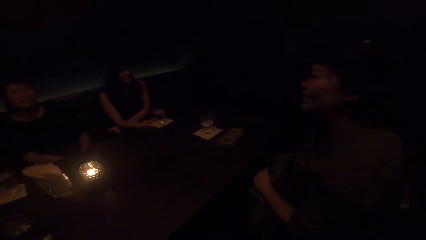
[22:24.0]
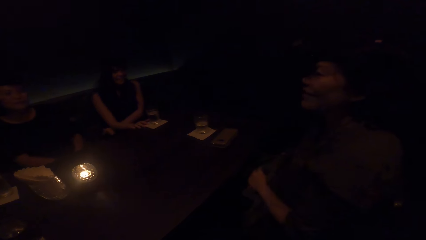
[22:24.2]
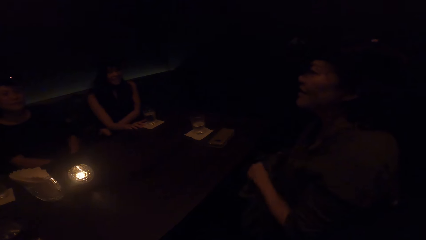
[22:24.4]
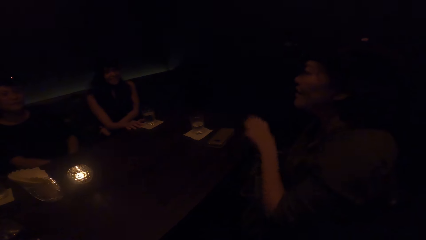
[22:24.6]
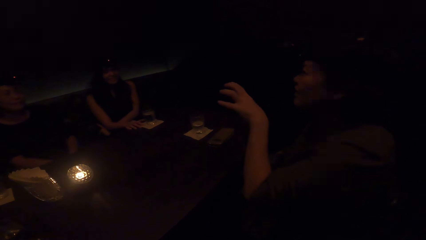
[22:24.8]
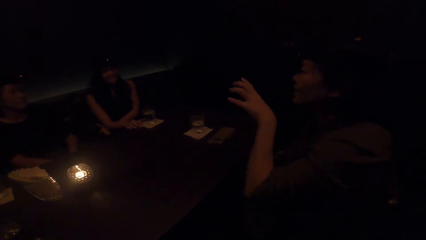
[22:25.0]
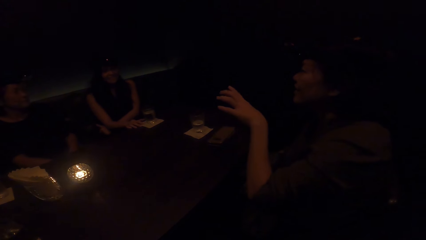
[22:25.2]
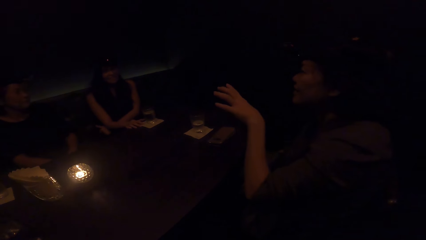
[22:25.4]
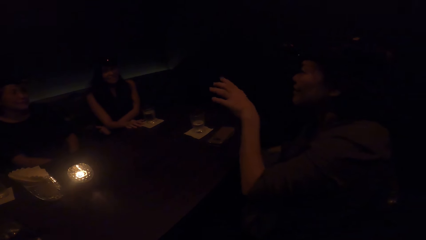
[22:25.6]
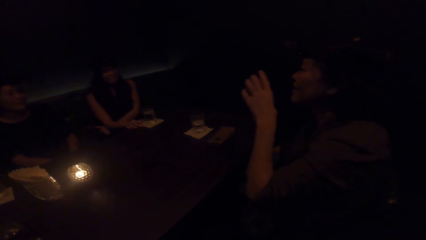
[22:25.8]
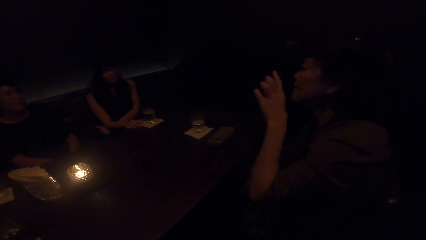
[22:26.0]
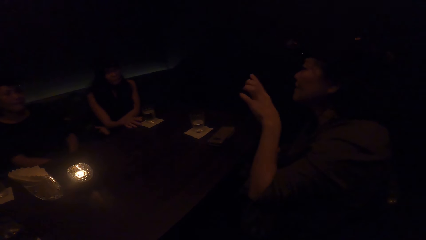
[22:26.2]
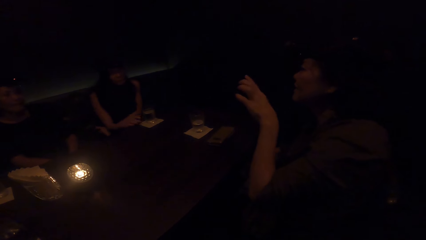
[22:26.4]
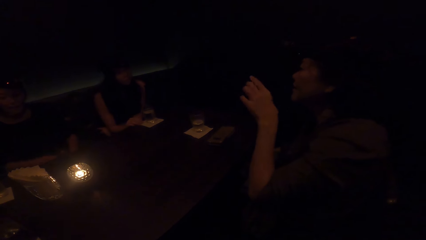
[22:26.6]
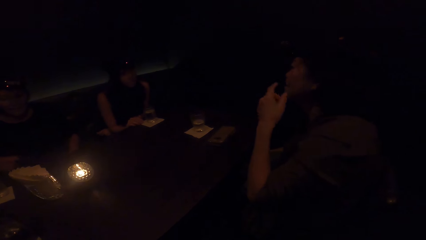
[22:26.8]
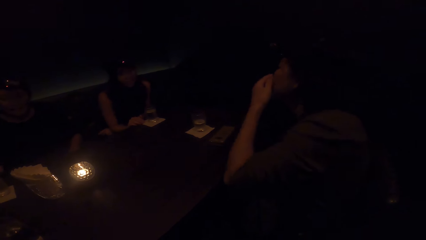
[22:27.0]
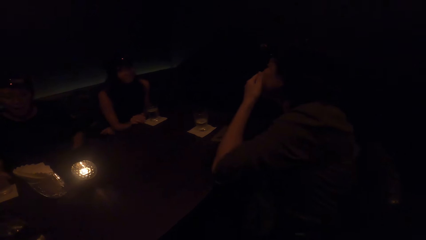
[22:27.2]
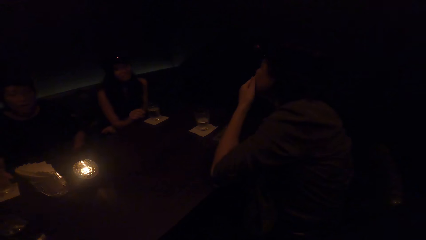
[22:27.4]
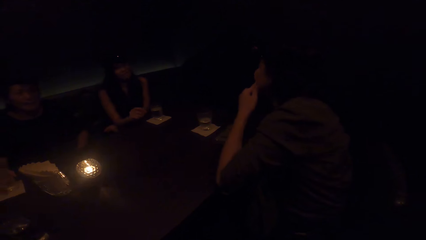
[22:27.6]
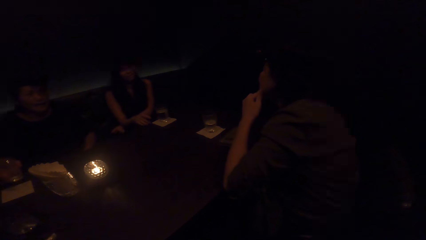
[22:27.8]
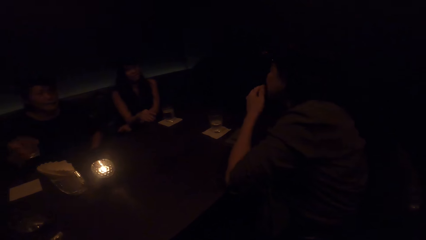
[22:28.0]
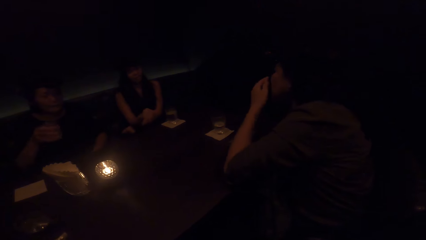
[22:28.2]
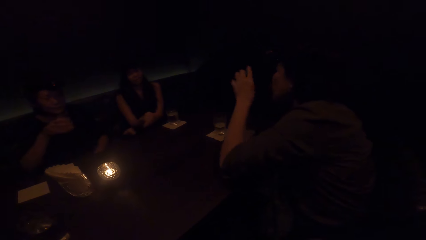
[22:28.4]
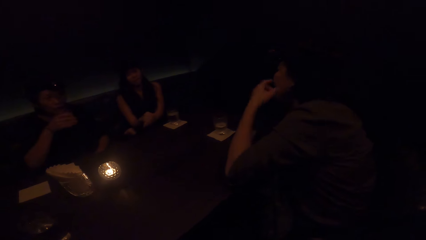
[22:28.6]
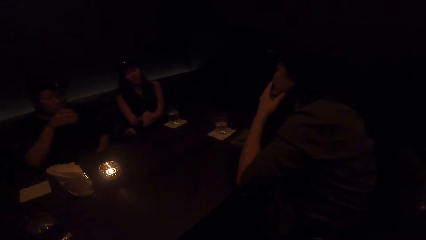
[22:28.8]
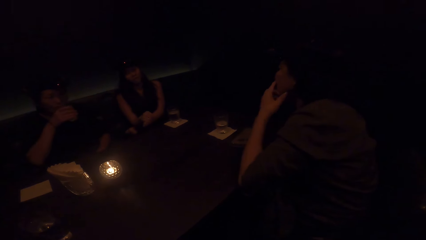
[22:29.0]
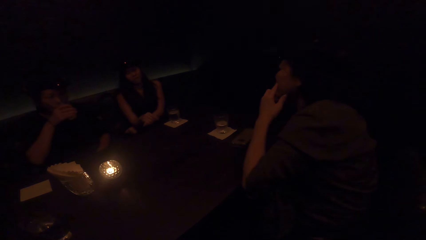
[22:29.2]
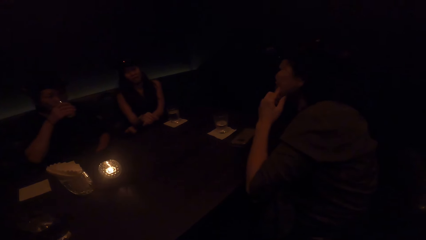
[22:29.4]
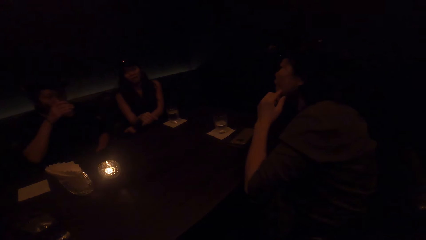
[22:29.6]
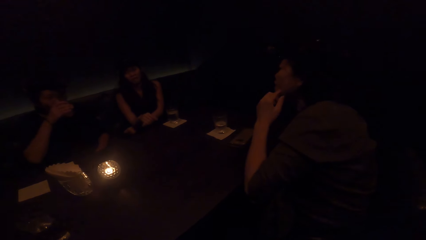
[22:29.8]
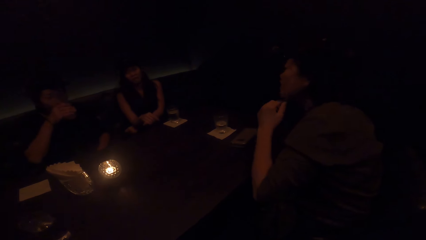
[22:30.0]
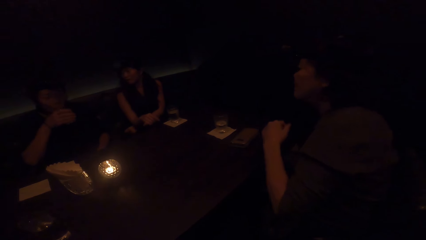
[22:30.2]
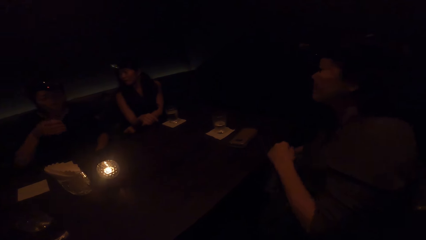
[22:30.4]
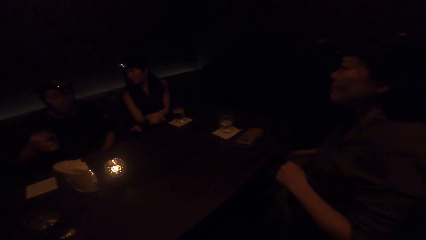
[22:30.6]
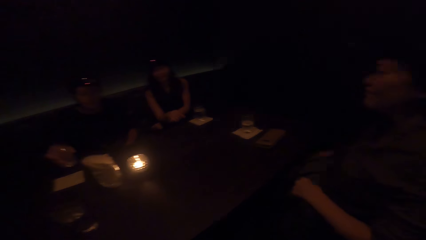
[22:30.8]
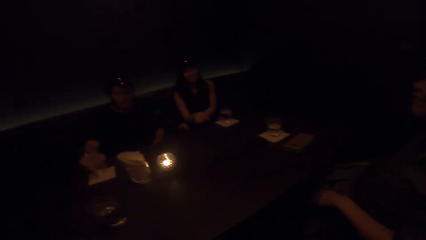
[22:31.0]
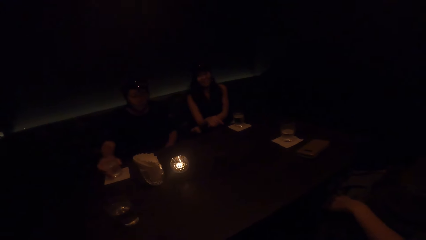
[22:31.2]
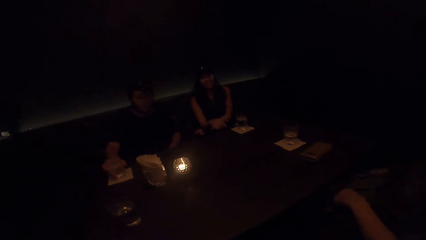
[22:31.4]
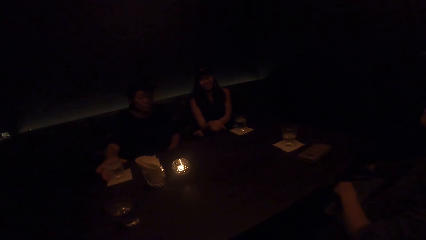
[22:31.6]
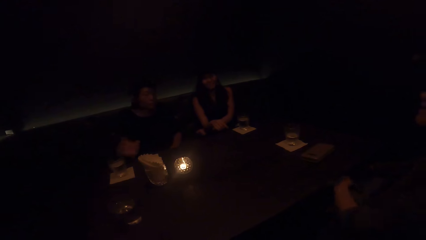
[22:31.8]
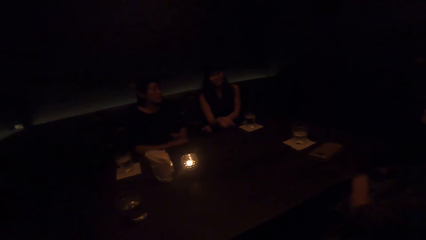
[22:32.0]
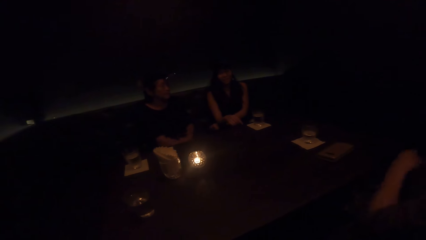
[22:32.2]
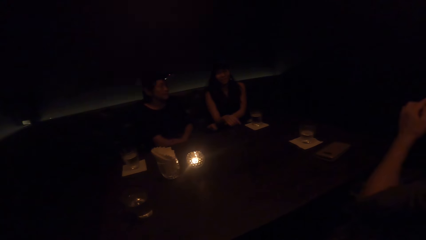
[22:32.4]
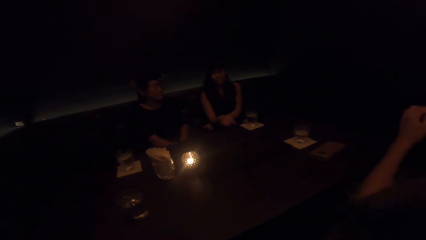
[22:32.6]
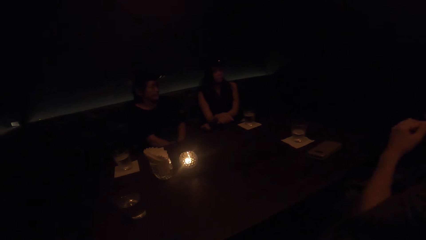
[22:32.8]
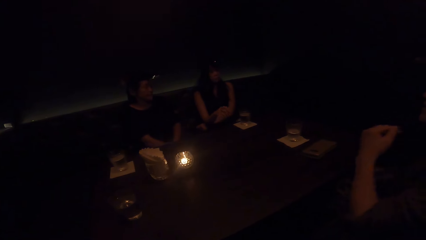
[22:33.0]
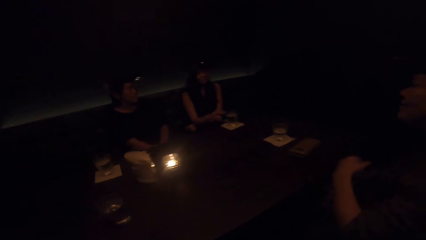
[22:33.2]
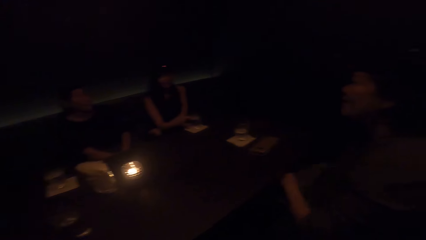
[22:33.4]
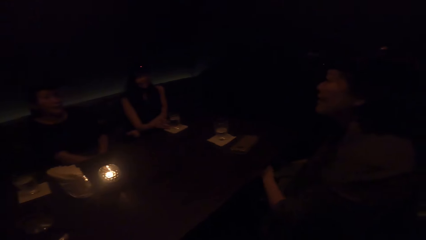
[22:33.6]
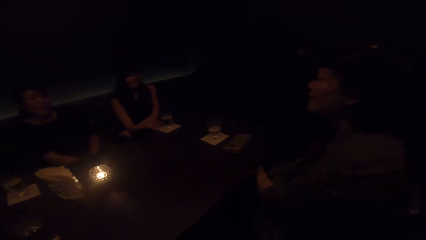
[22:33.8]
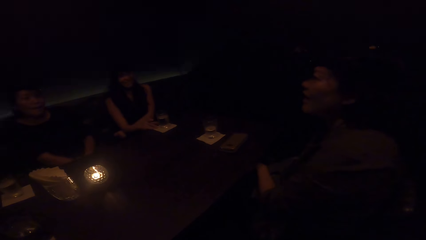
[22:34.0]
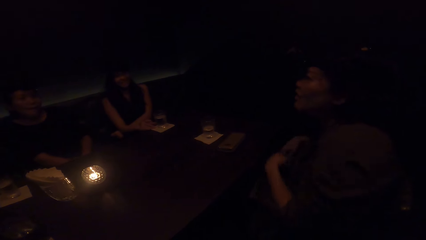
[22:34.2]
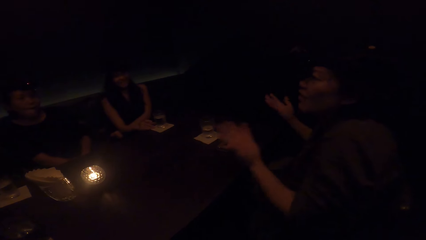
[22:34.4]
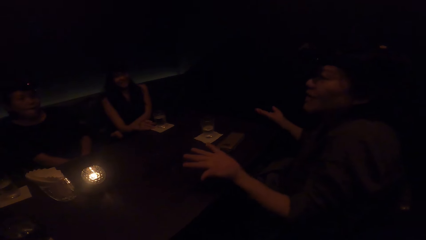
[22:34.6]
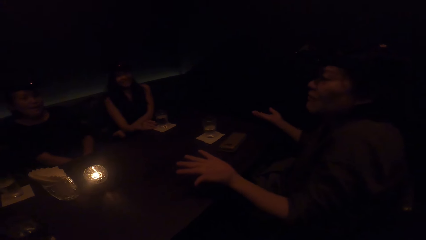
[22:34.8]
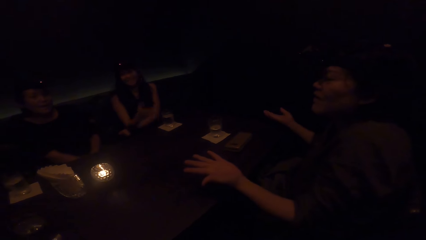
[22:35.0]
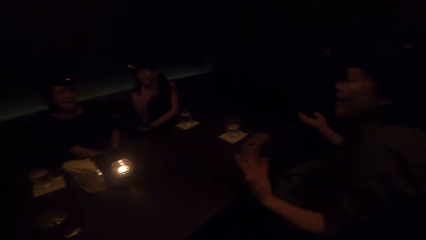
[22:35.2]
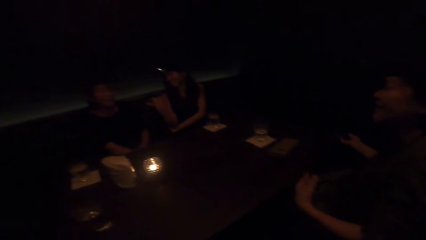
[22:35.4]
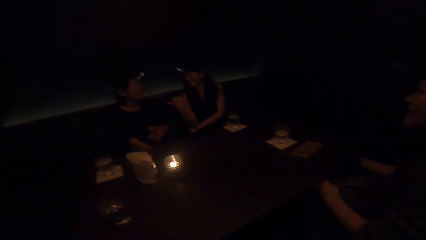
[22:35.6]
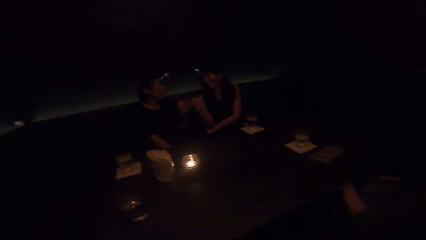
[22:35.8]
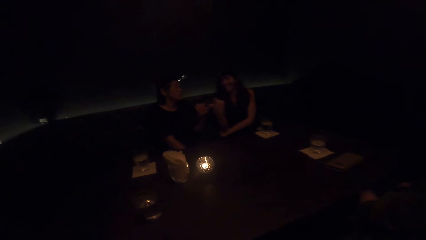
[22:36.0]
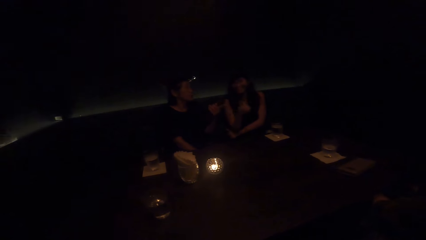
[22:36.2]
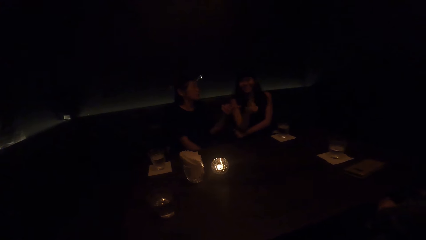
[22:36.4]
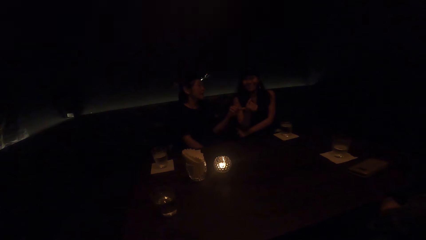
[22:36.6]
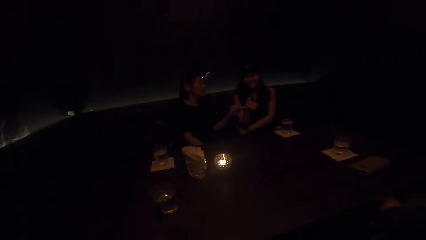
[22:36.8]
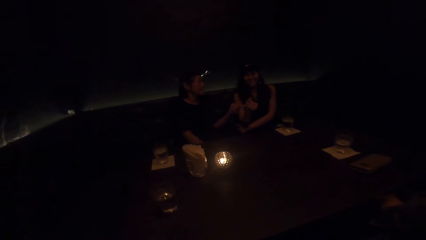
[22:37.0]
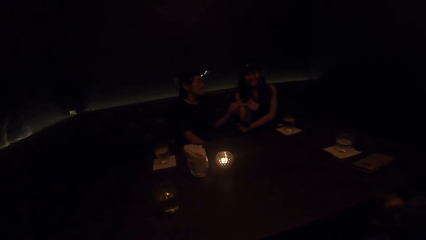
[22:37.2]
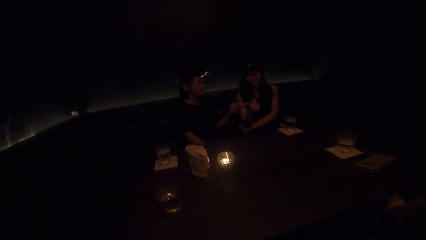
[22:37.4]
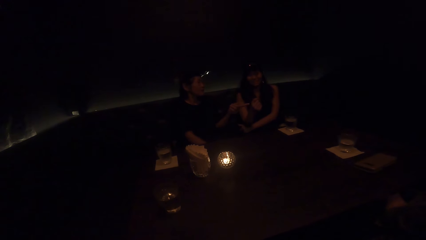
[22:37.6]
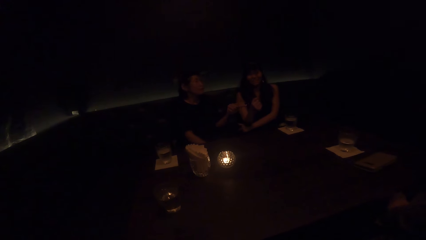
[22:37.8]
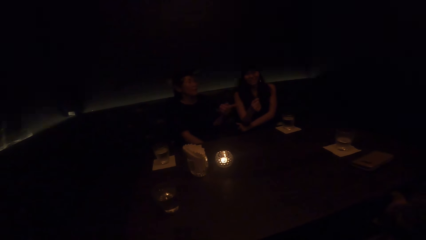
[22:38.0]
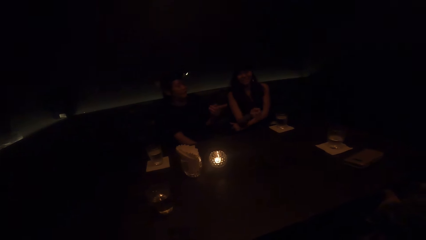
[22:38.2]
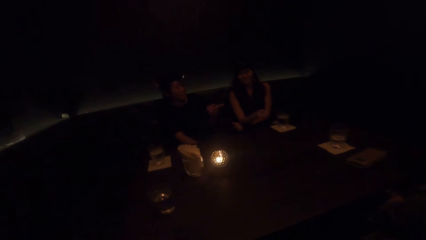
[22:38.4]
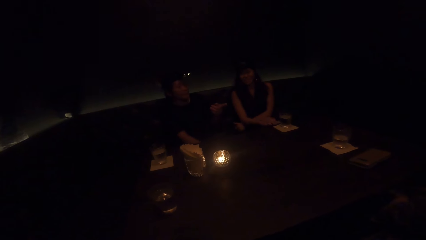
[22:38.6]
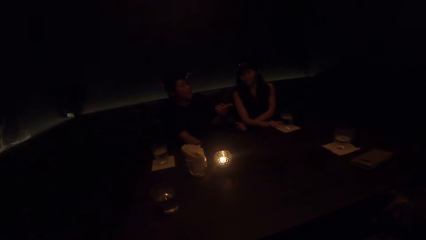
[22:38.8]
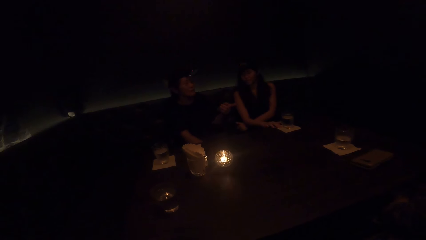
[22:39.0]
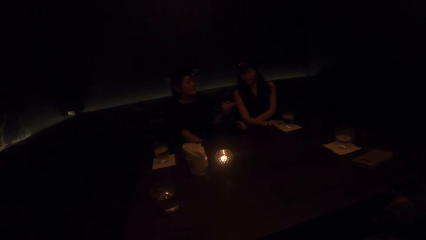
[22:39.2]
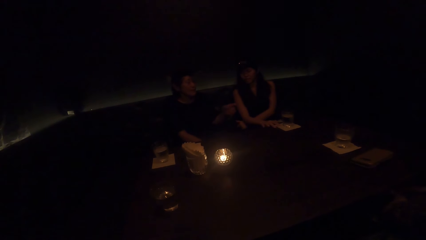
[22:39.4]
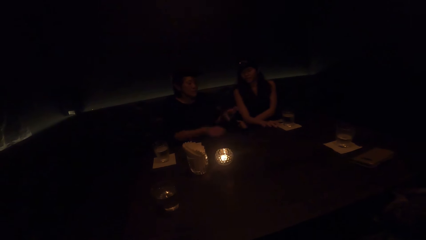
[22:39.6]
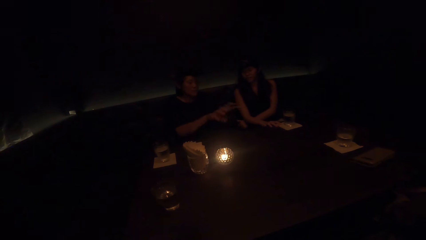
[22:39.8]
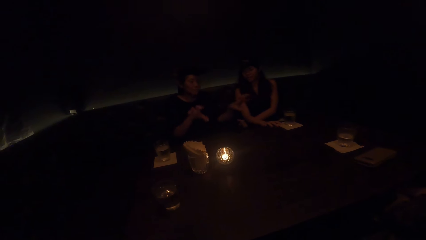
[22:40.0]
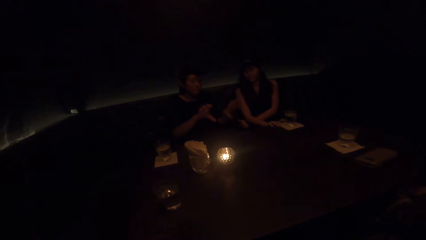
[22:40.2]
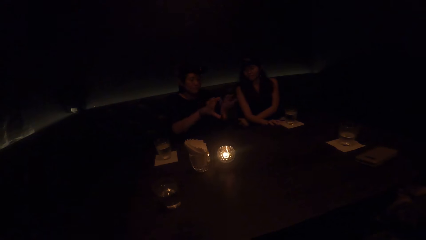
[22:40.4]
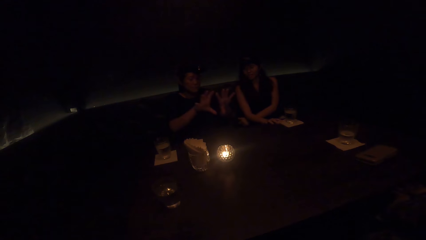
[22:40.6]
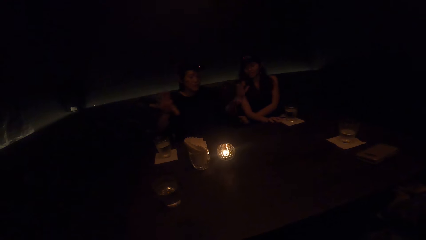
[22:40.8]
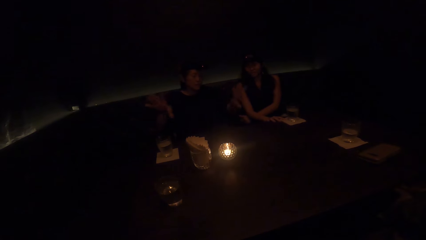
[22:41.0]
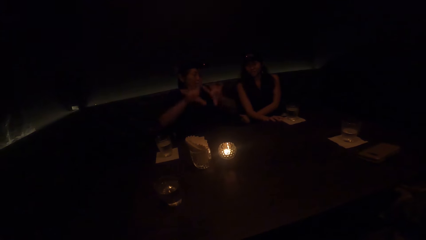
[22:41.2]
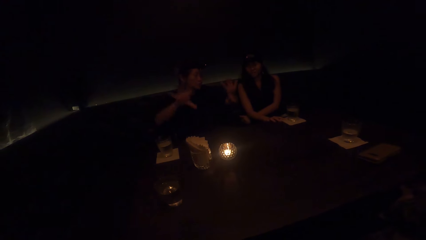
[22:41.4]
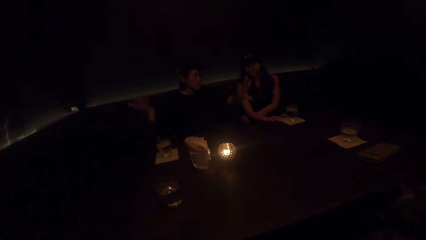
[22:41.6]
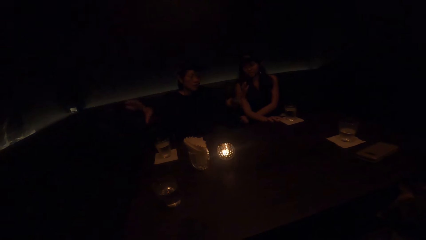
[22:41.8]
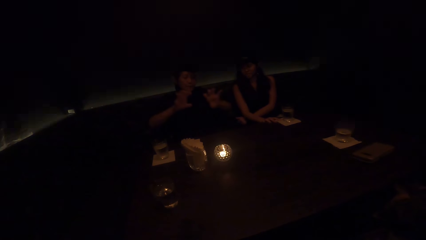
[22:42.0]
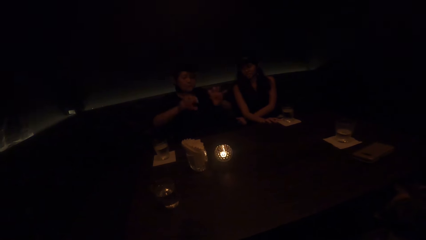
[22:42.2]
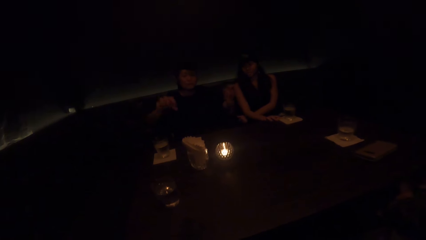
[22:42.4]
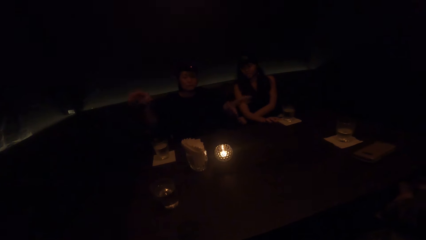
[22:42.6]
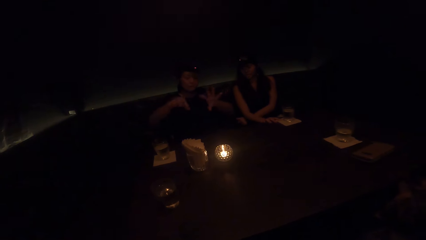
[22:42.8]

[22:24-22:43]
A woman touches her face. The woman brings her left hand down and demonstrates with her left hand. Another woman takes a cup of water from the table with her right hand. The second woman drinks from the cup of water in her right hand and drops the cup of water on the table. The first woman interacts with the second woman. The first woman stretches her hands. A third woman points her finger at the second woman. The third woman interacts with the second woman. The second woman interacts with the third woman. The second woman moves her hands and demonstrates with both hands.
